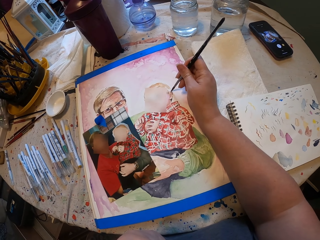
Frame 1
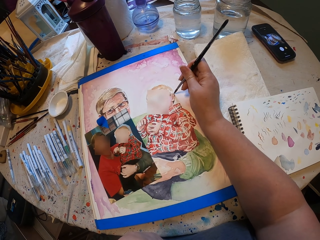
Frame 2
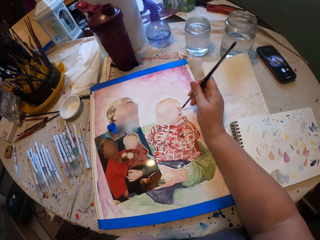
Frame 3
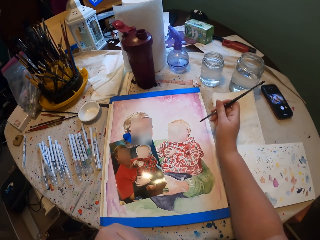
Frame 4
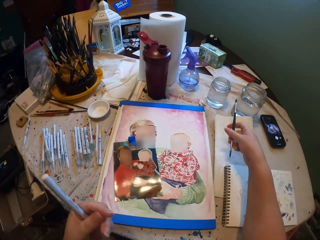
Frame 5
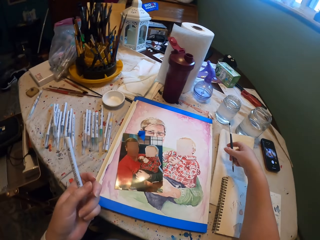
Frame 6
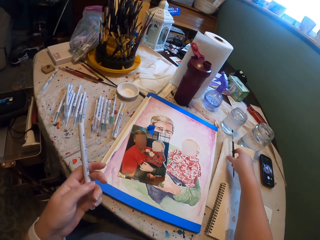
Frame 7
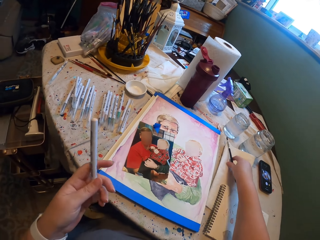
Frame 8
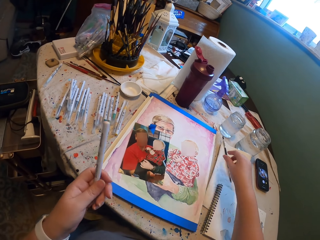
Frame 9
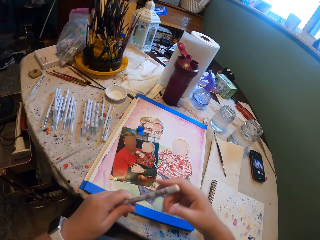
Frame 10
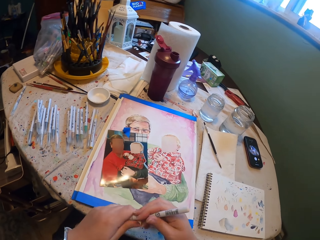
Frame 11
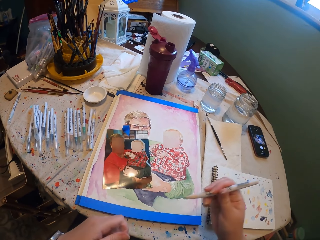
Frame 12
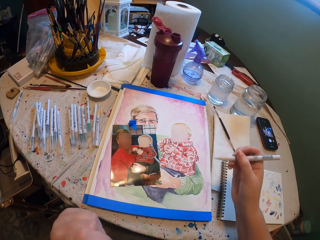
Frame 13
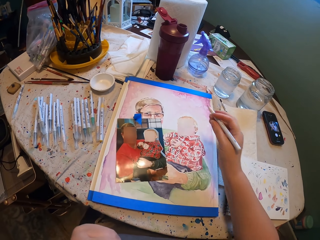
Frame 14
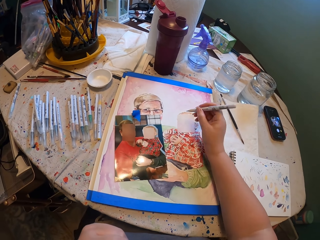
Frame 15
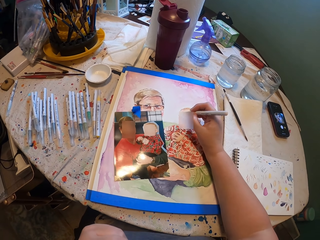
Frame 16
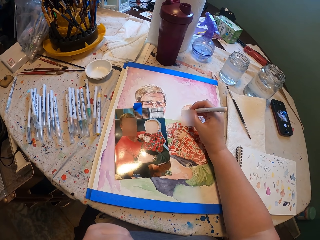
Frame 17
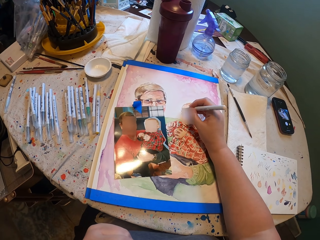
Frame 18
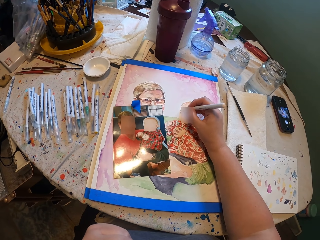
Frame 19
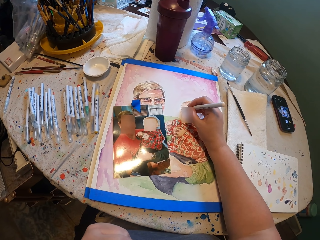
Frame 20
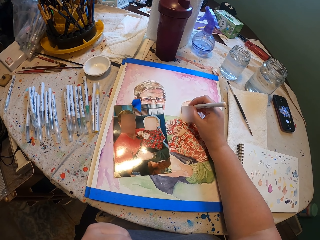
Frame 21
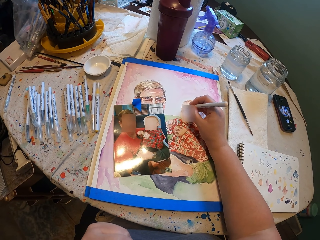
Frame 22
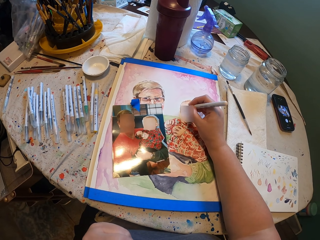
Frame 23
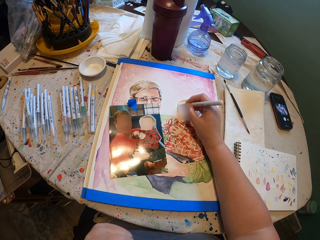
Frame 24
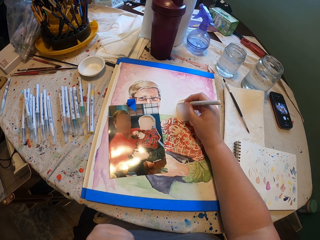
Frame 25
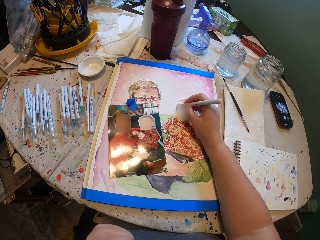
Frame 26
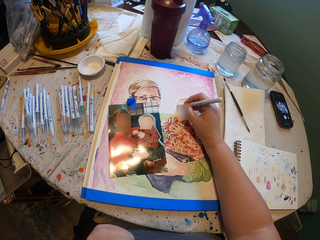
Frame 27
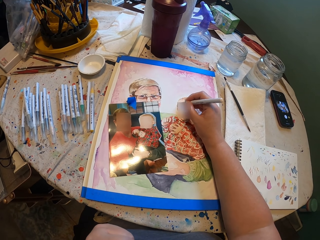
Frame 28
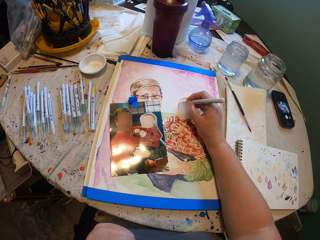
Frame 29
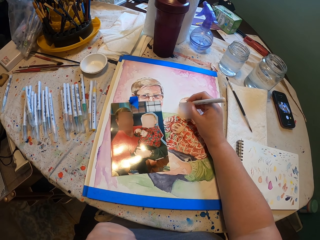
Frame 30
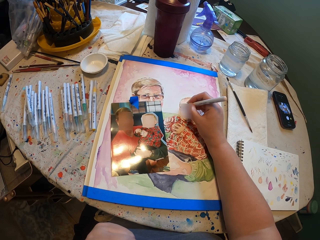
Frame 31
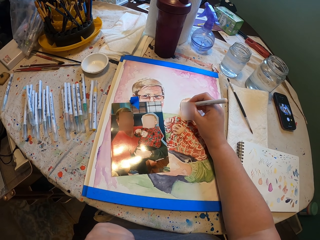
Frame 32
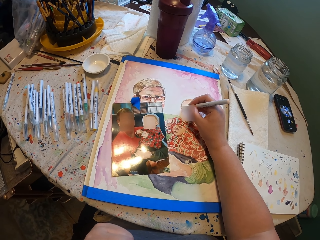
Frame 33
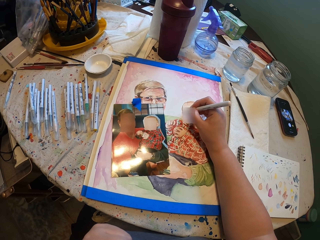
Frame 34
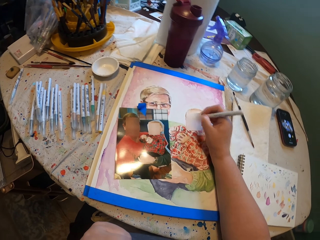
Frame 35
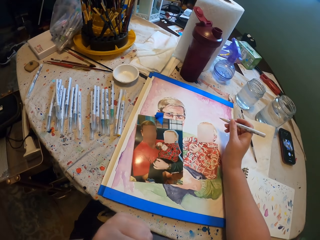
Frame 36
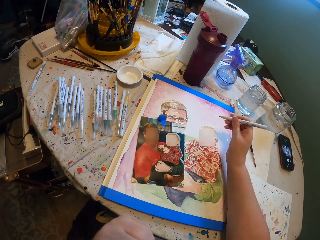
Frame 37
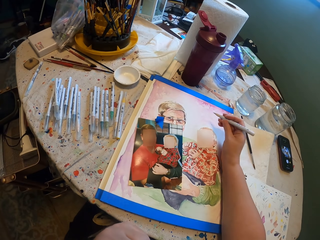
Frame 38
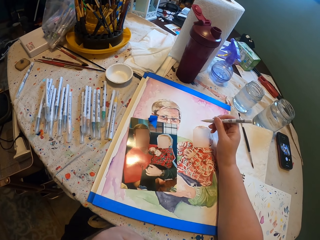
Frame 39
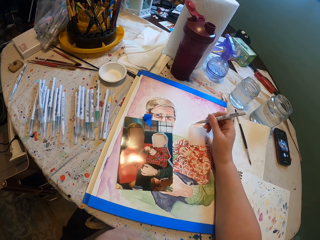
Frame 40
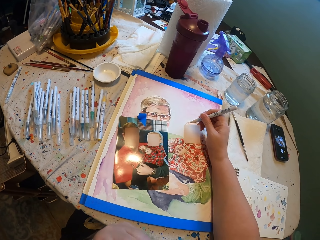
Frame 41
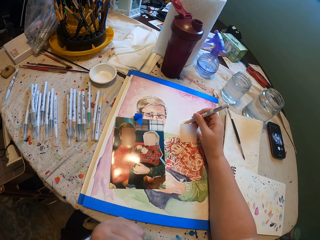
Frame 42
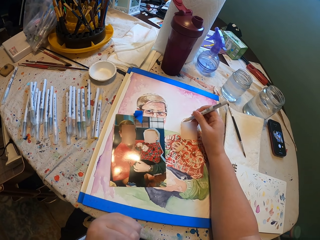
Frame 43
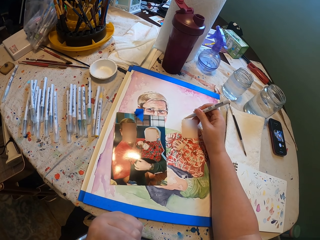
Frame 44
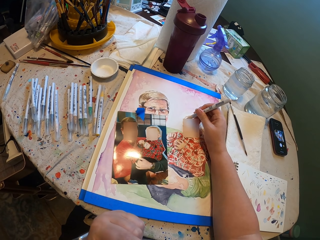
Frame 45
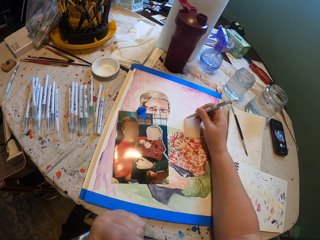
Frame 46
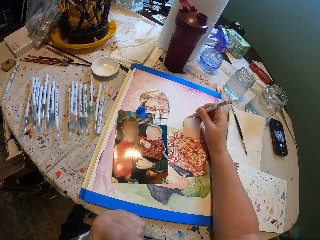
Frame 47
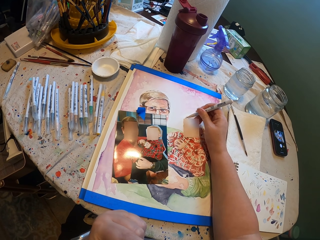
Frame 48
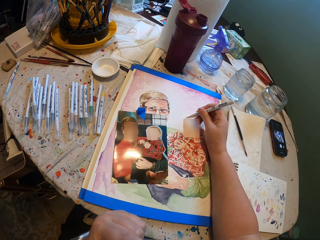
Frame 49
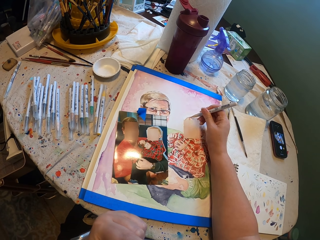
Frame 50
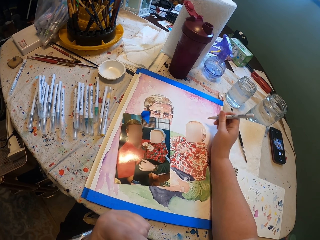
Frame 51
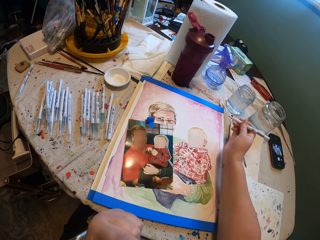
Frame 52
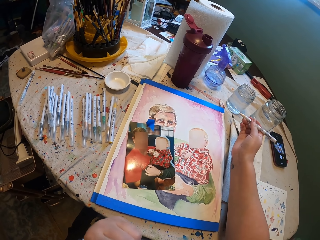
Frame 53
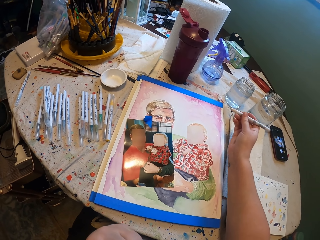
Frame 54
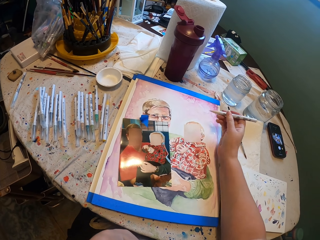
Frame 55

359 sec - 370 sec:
The camera wearer puts down the paint brush. They open the drawing pen and paint the picture.

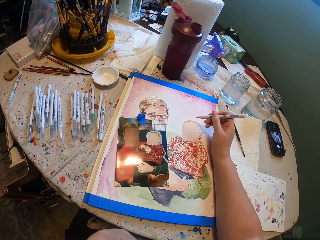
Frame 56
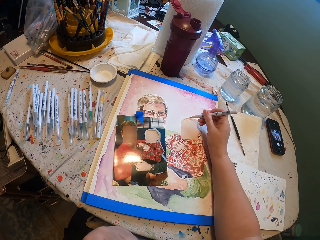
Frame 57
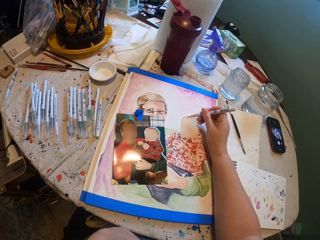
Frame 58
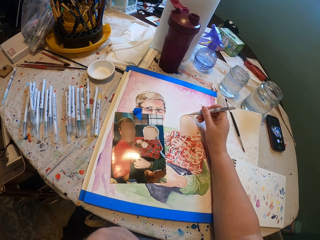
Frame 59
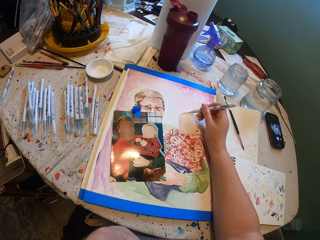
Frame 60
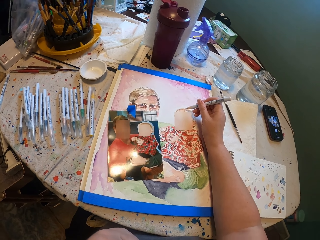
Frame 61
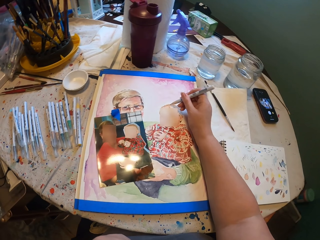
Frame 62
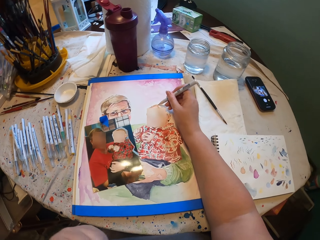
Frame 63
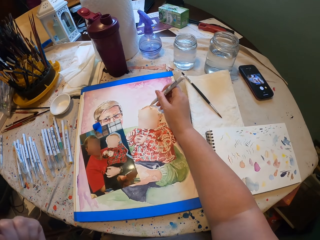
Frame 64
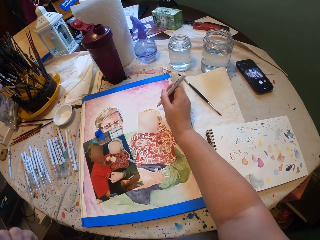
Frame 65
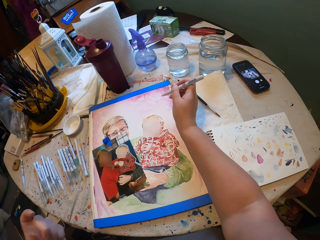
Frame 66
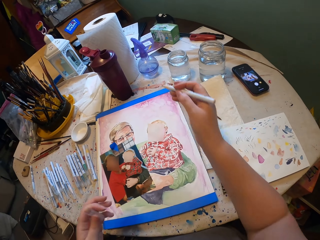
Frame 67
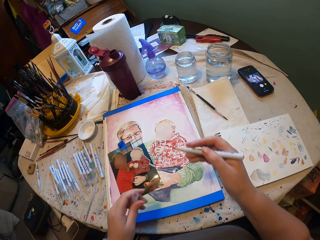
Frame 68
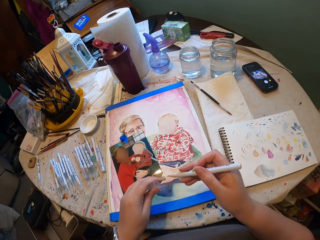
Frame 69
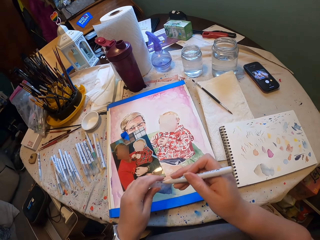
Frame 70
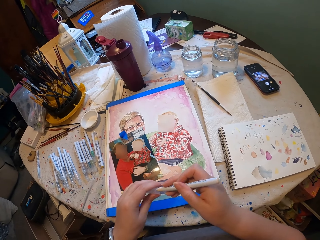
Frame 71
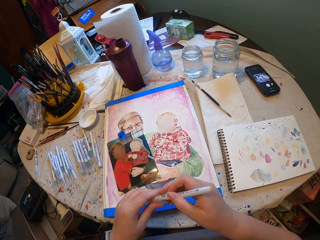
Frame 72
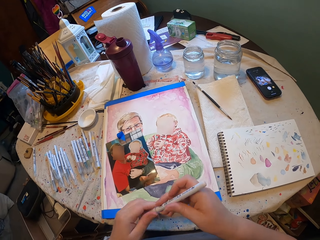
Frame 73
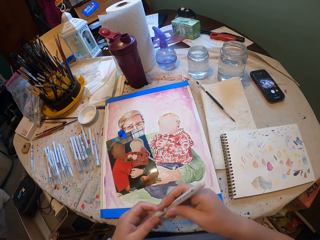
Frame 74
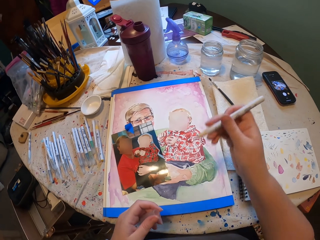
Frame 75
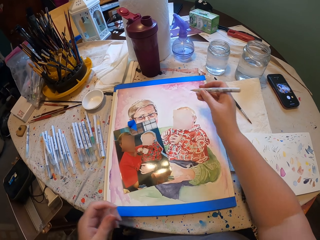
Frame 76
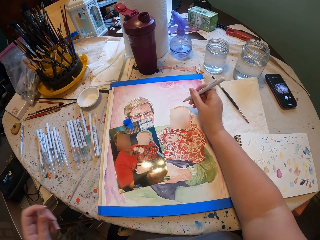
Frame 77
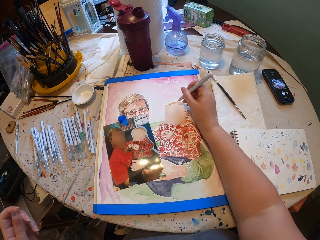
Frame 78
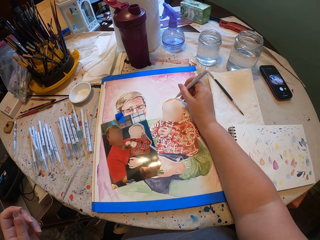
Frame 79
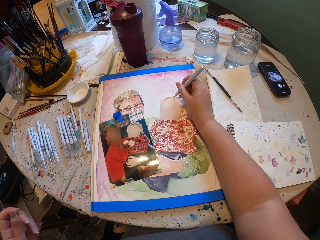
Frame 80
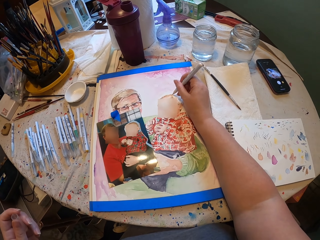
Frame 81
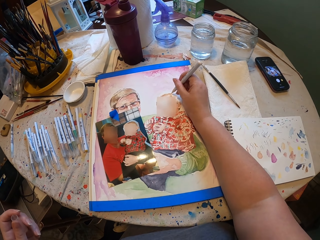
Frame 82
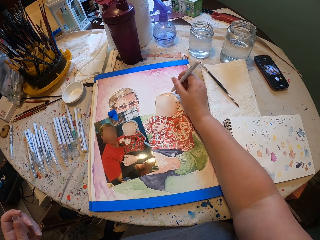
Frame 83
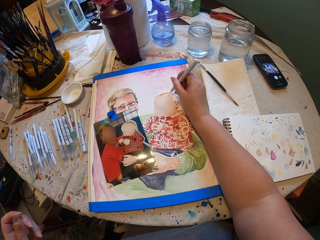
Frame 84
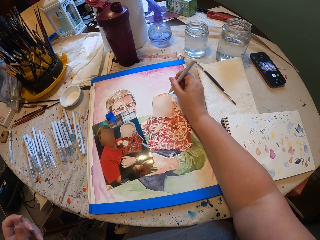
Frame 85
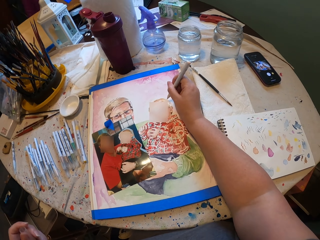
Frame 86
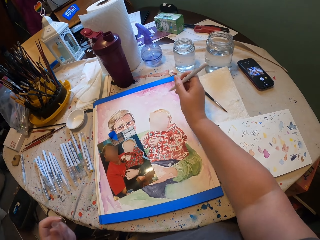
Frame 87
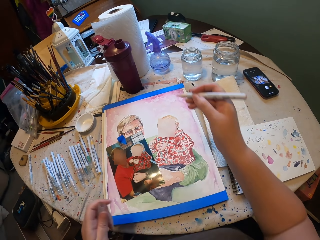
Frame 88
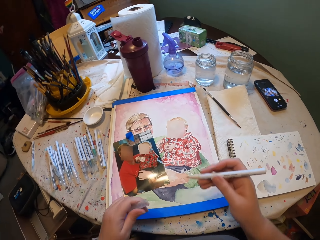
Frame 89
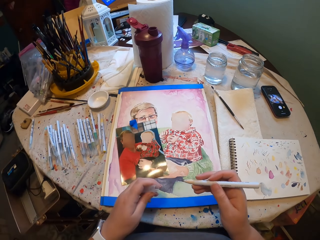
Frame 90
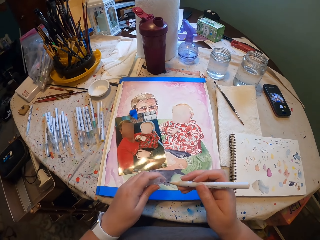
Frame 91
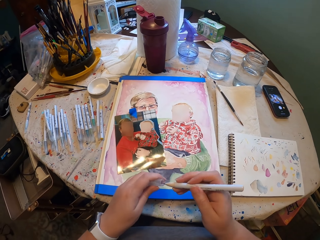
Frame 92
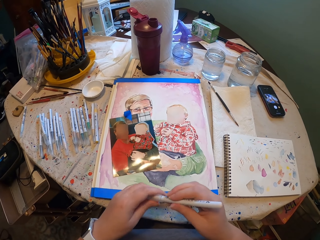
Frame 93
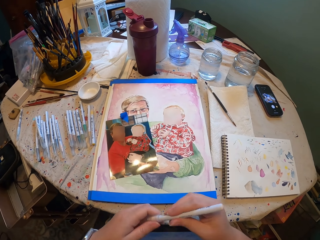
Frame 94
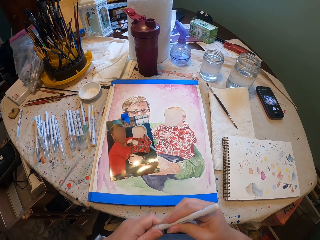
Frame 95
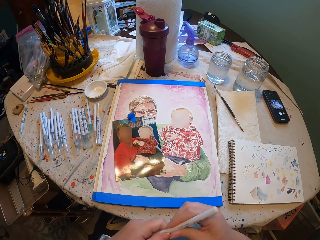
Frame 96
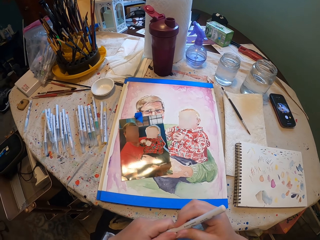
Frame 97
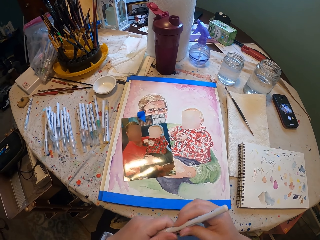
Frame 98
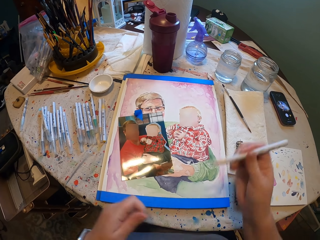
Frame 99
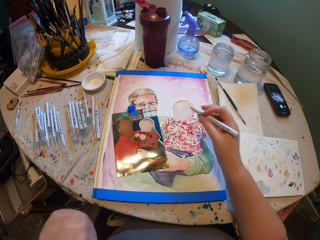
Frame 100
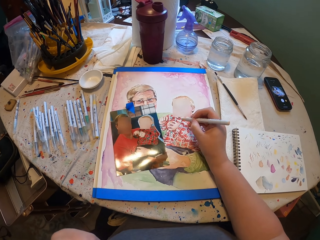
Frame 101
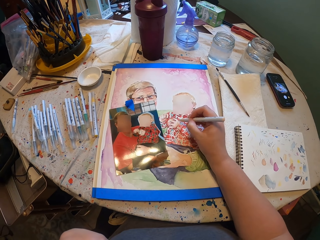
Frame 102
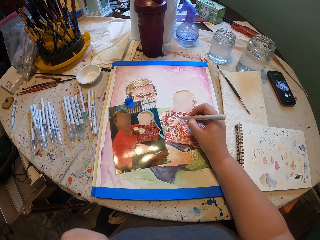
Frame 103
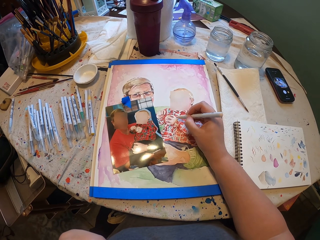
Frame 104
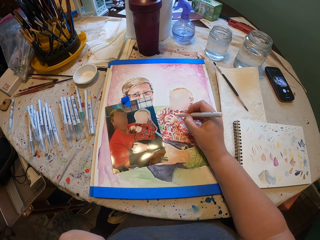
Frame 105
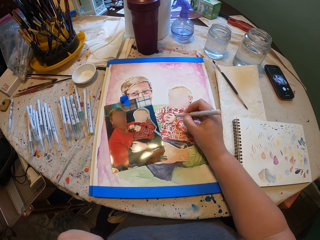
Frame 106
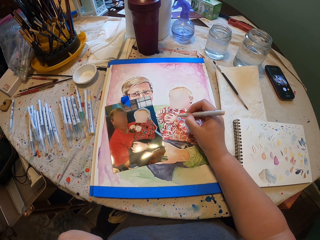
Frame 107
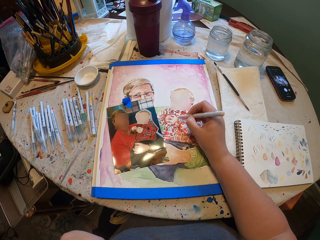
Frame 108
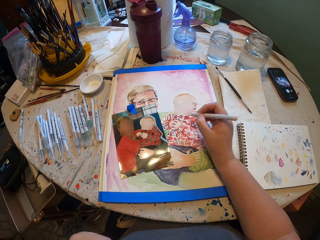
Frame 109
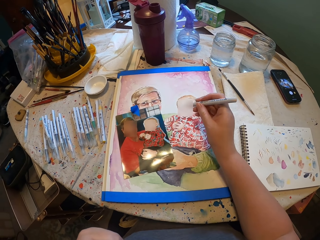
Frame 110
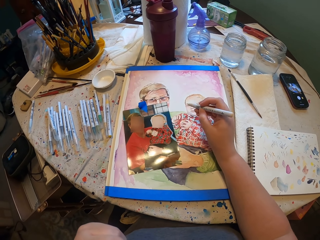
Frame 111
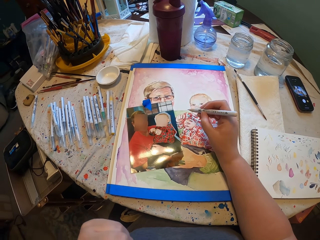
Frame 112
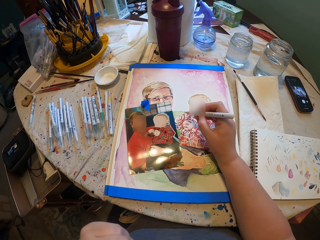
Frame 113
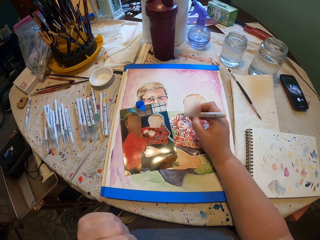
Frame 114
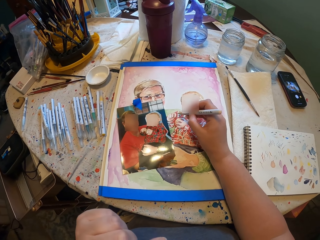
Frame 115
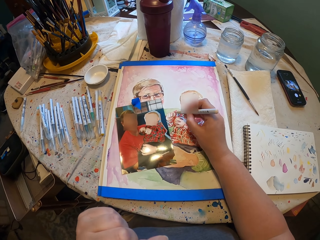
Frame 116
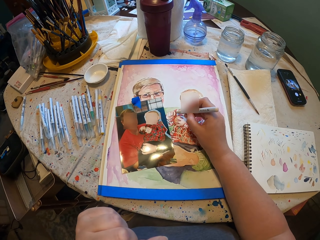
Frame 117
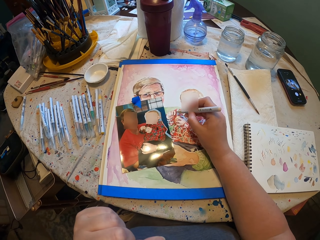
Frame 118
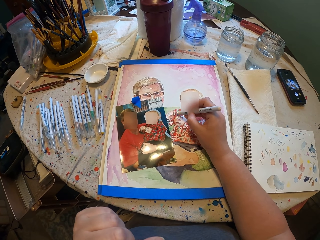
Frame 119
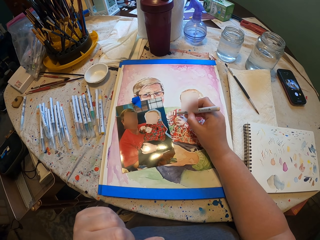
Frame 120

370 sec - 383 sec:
The camera wearer closes the pen with a lid. They paint the picture. They close the pen with a lid. They open the pen lid and paint the picture.
